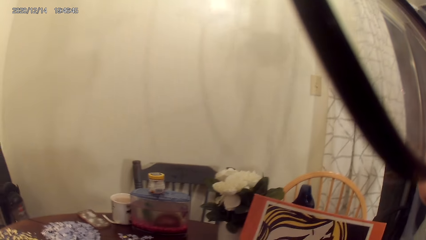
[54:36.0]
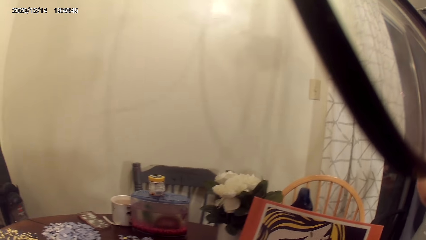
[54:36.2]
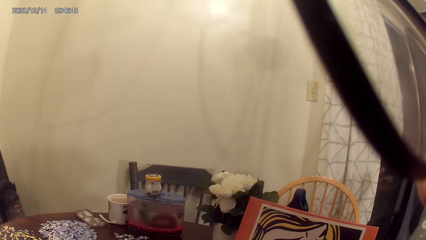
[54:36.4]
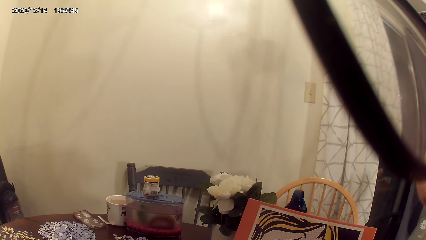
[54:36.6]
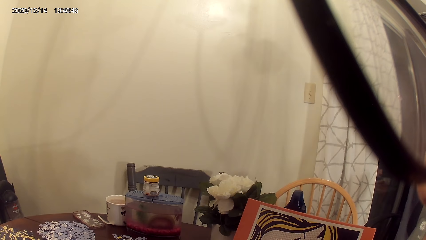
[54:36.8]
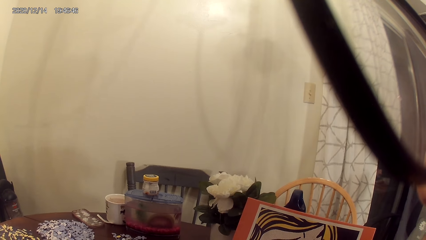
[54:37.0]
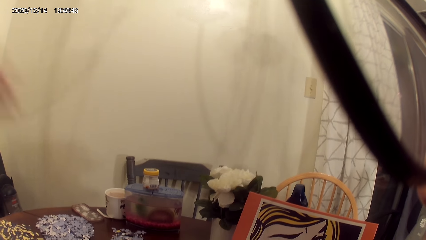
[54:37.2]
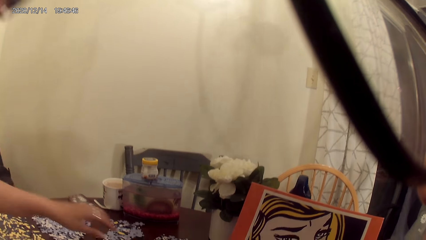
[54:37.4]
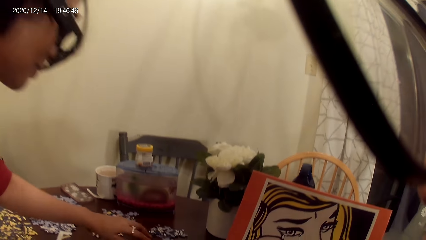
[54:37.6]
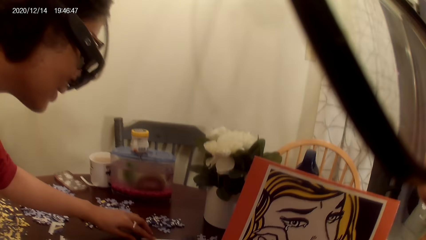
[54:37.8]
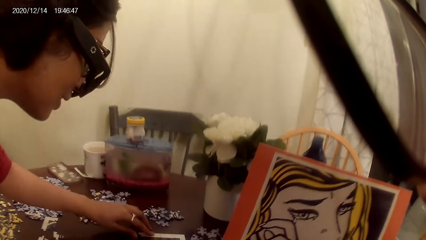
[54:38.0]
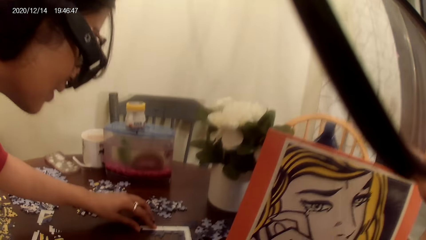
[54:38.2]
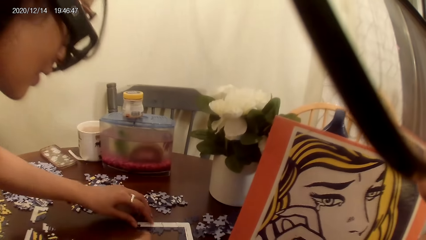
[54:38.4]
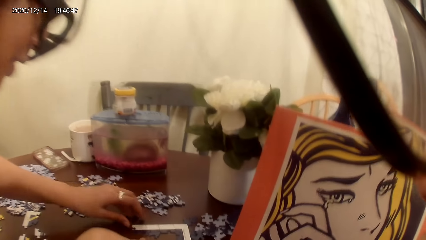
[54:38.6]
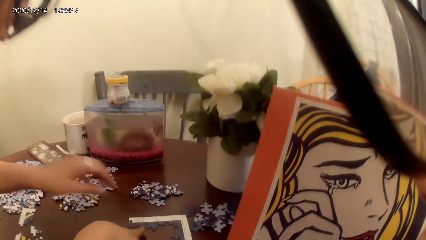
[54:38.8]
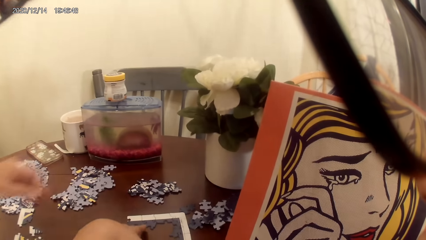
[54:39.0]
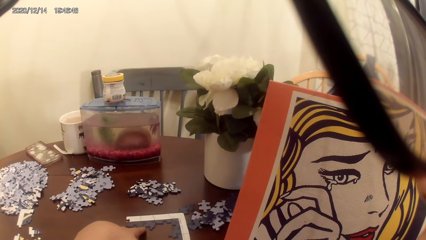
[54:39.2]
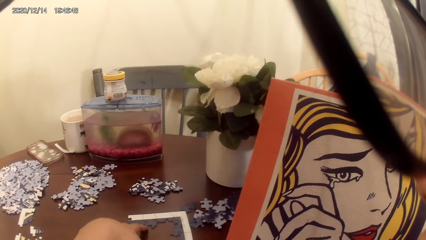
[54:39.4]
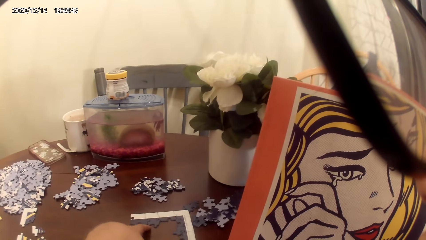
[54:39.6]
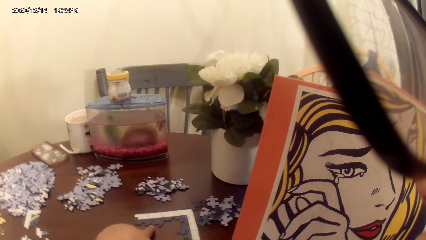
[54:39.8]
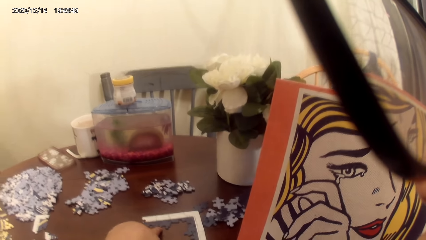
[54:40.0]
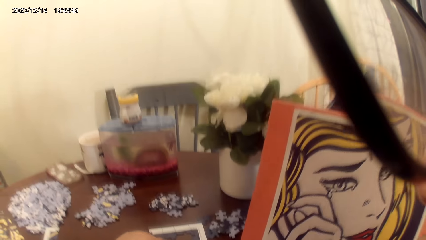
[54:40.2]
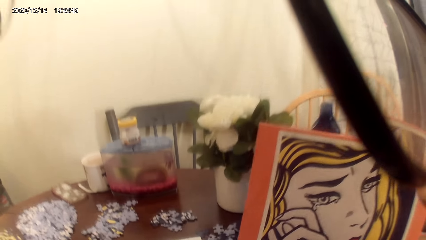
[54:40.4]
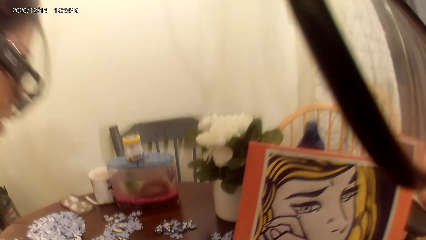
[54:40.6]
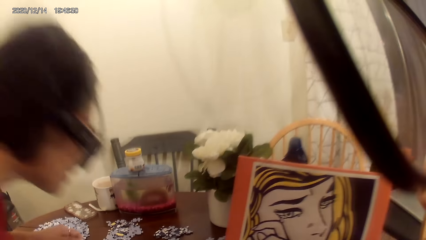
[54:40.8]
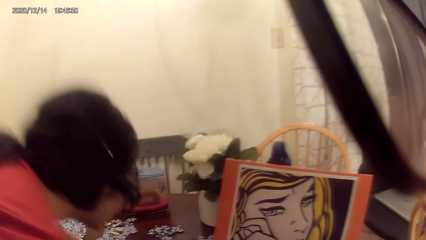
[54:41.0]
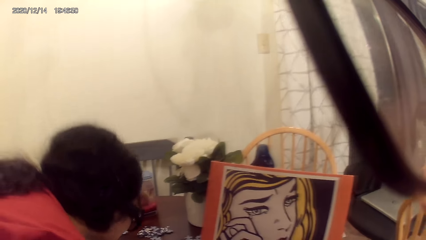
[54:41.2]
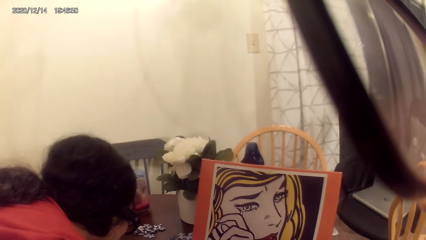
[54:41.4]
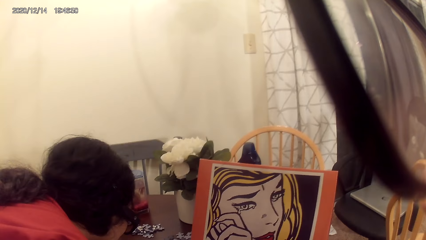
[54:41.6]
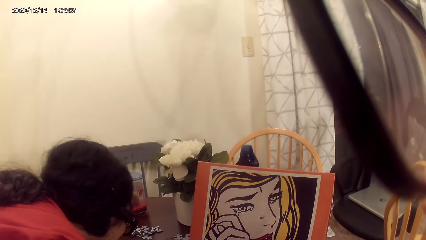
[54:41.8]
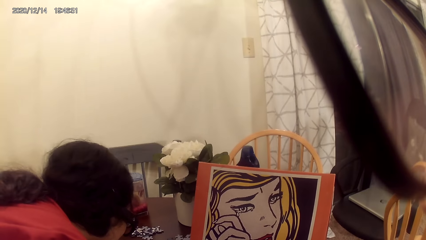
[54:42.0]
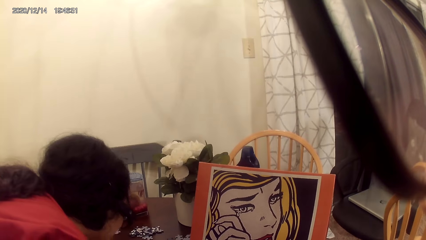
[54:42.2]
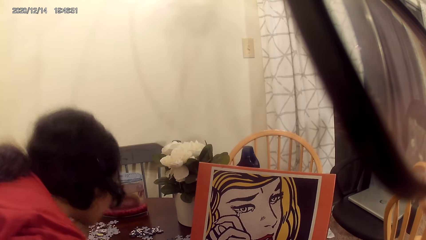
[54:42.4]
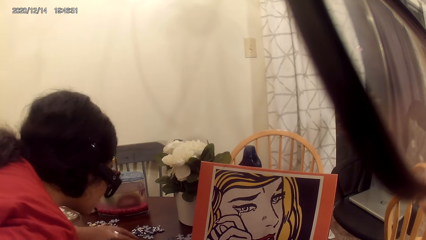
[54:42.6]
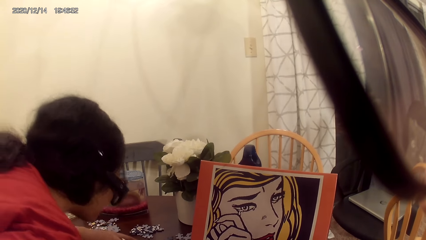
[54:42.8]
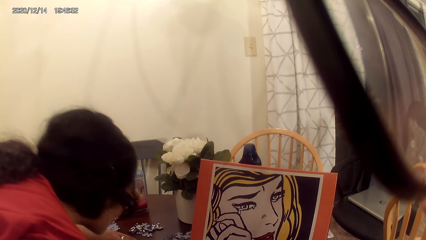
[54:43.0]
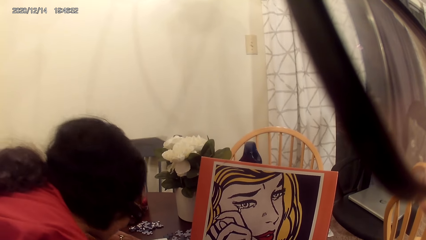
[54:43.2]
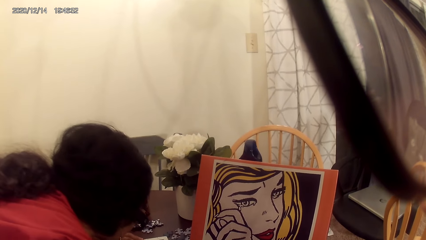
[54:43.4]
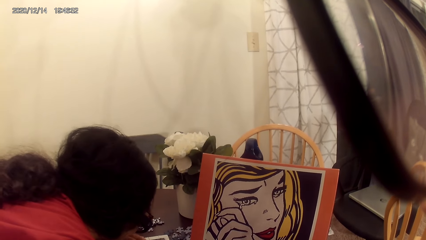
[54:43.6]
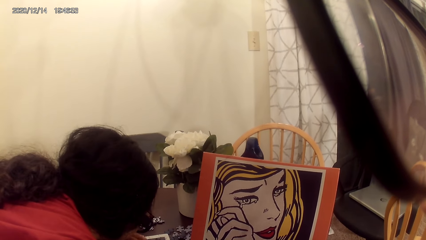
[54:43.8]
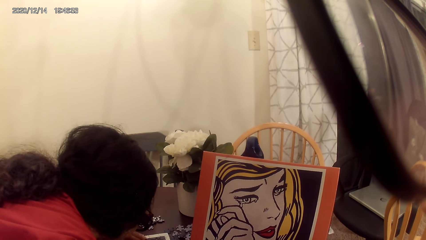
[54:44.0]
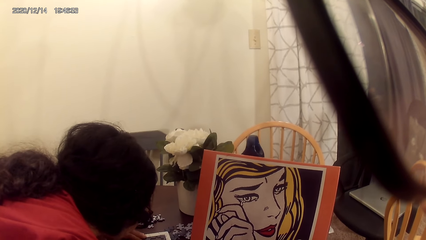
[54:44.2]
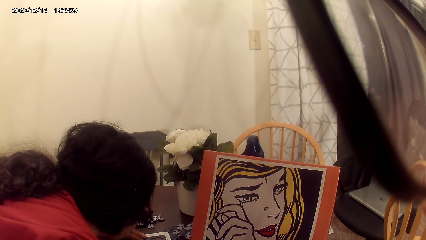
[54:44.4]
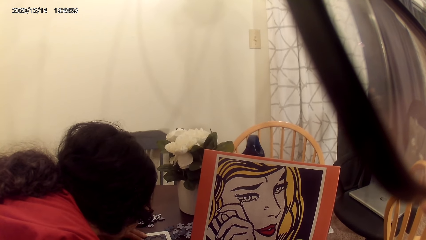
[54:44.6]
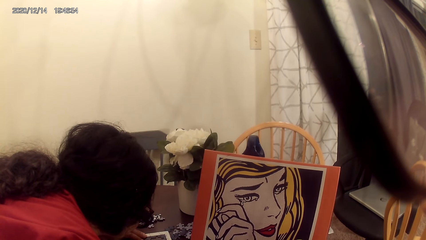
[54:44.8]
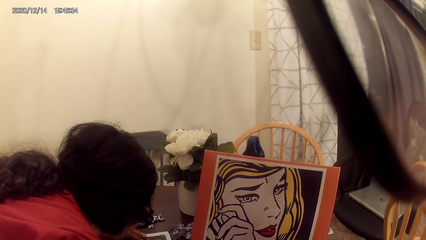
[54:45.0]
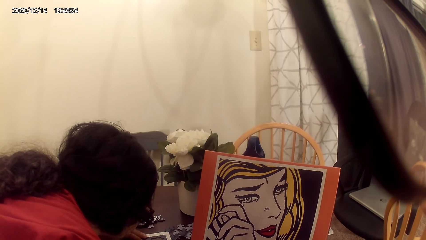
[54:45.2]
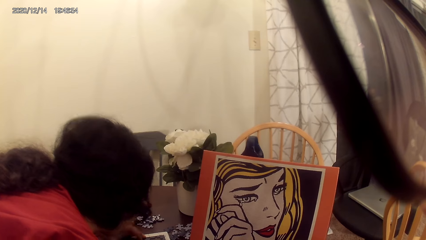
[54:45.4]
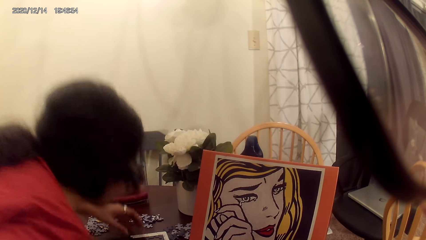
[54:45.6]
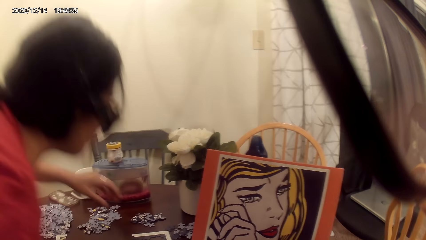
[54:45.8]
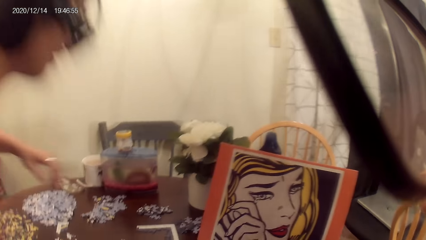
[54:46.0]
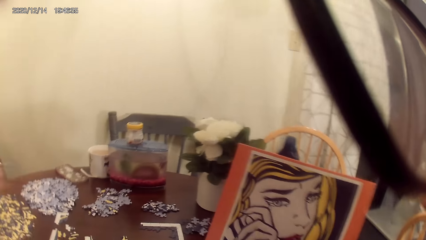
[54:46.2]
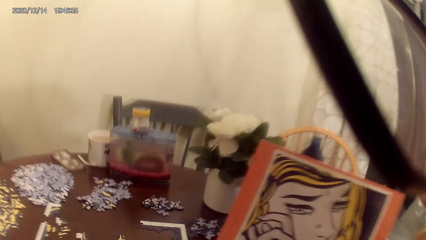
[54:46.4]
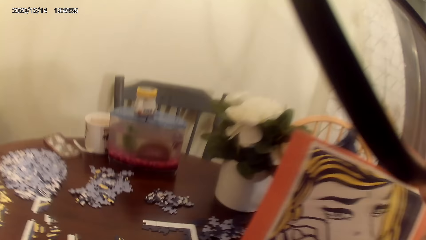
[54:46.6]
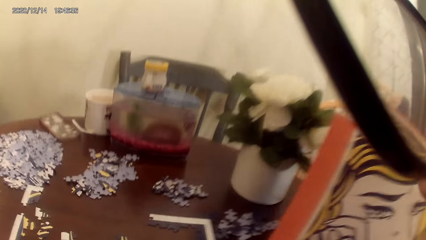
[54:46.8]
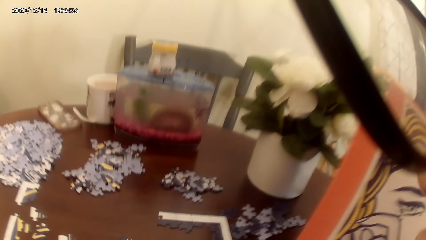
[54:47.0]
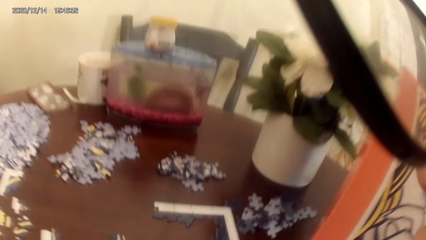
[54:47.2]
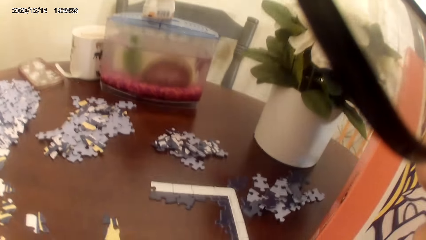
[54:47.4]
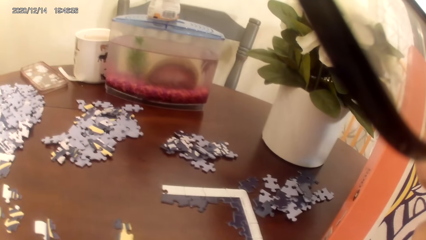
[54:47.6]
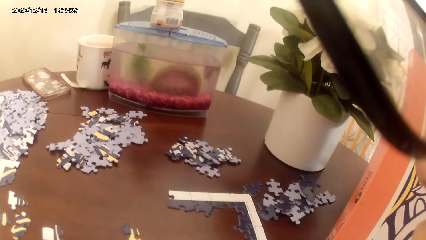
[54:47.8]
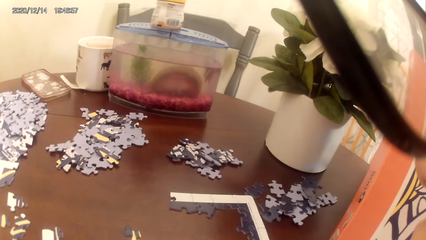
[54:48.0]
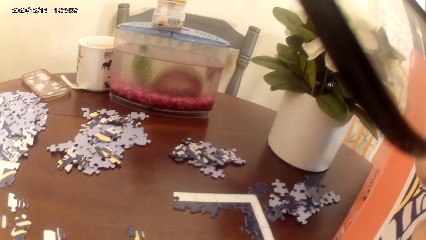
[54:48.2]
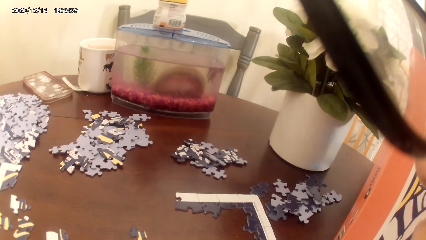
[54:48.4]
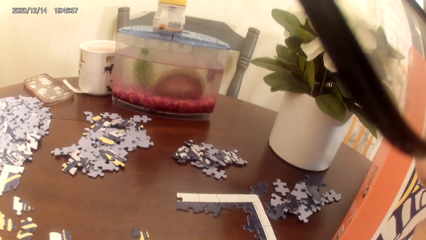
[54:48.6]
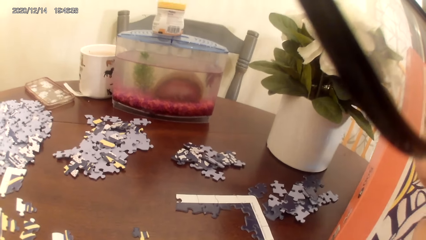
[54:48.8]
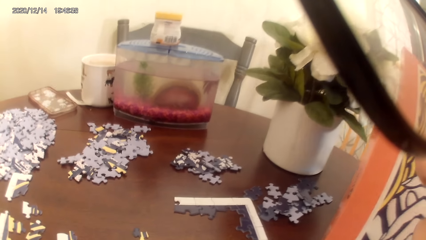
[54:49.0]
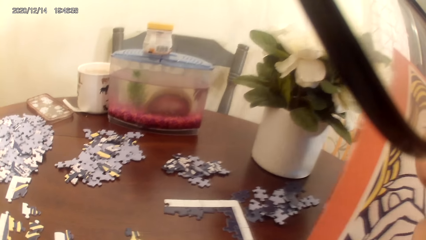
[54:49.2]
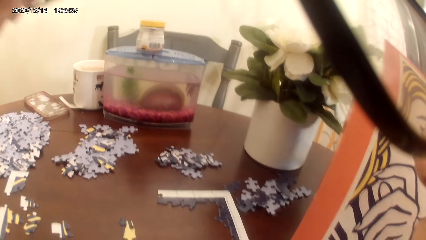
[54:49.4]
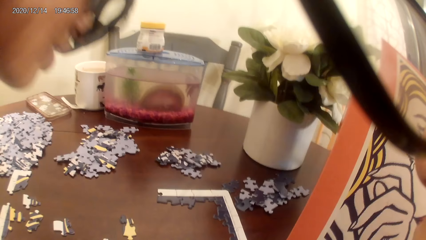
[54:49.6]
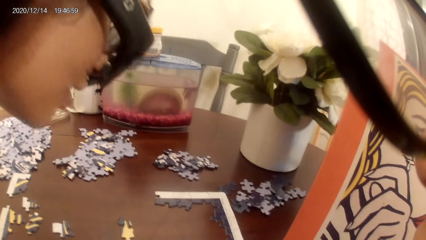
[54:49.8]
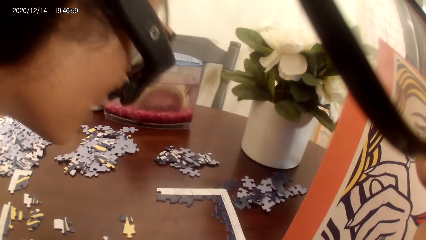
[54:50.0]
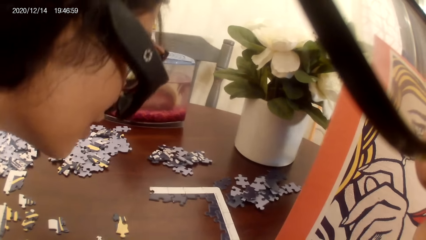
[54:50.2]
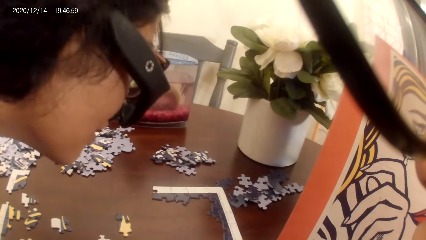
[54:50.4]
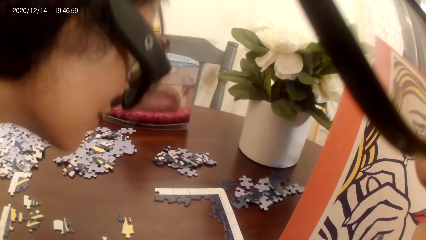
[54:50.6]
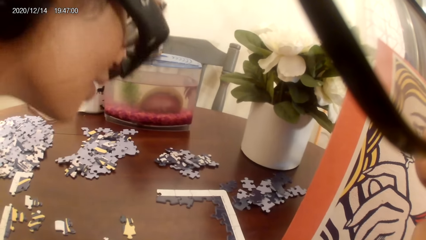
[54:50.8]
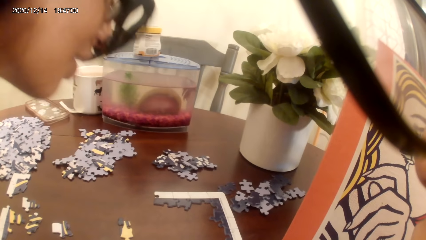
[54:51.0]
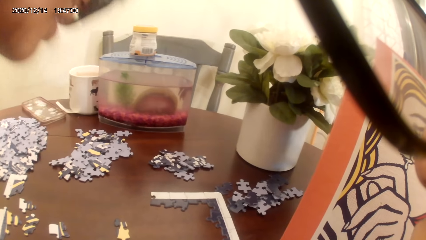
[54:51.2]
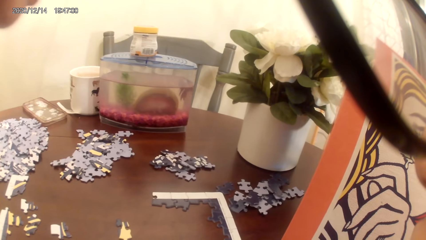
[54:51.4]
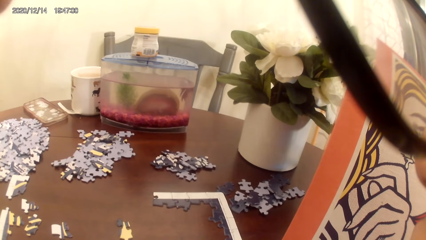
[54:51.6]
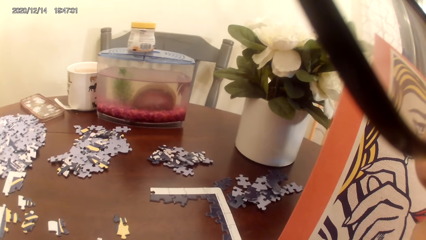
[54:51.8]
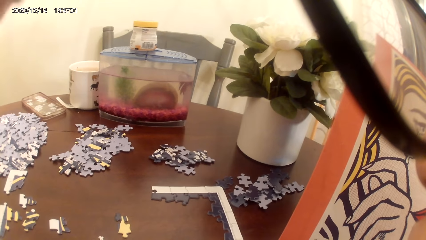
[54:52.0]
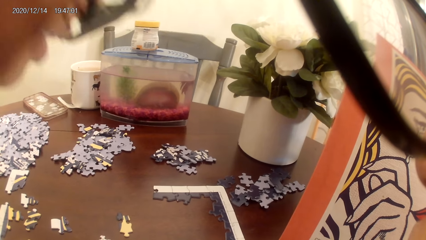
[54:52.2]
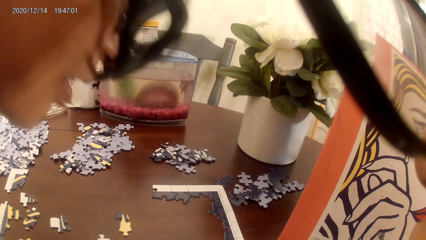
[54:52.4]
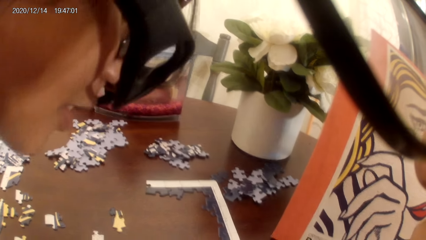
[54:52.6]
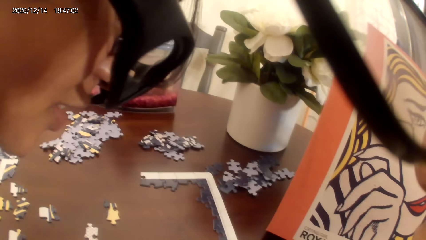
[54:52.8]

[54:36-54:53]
The camera wearer talks to a person. The person stares on the dominoes game cardboard.
